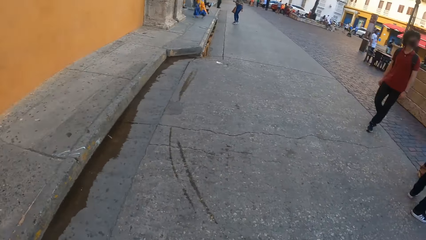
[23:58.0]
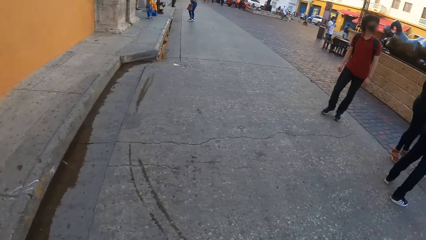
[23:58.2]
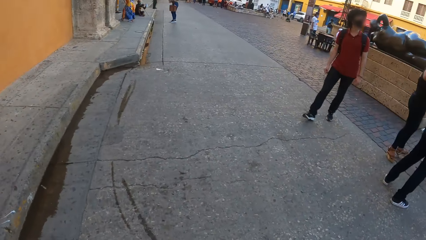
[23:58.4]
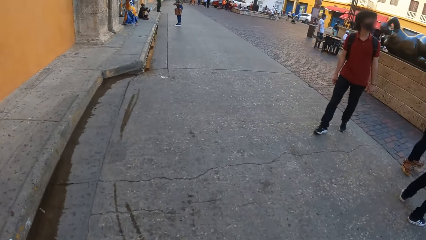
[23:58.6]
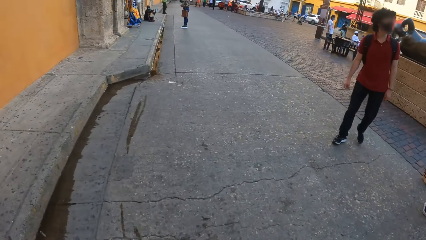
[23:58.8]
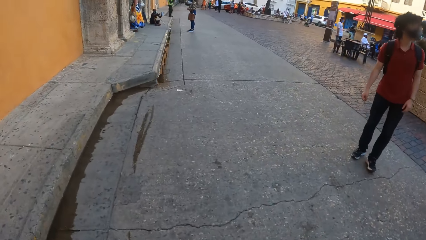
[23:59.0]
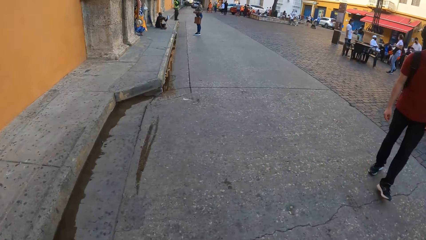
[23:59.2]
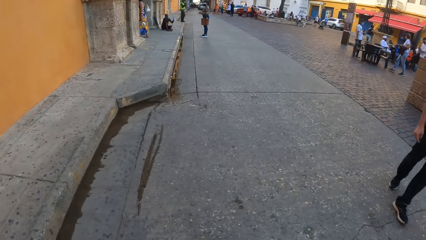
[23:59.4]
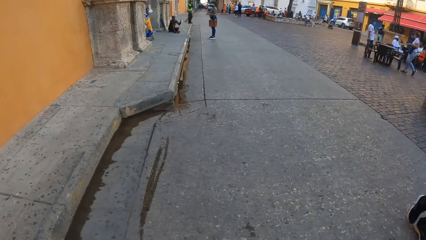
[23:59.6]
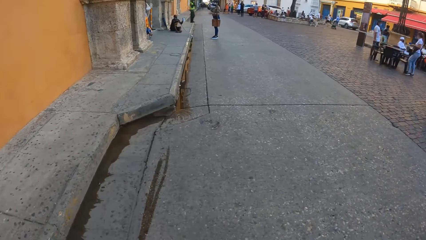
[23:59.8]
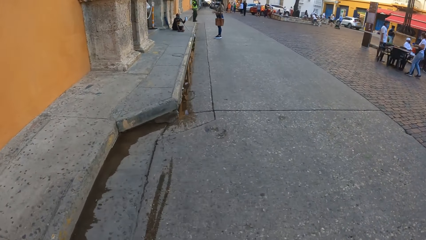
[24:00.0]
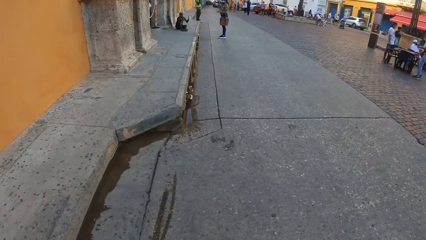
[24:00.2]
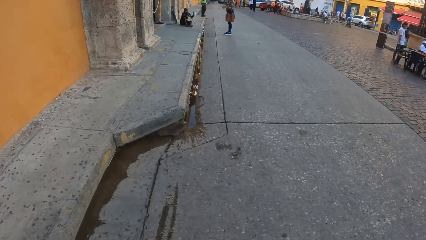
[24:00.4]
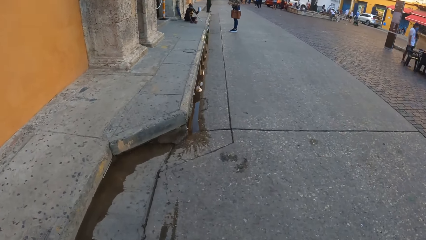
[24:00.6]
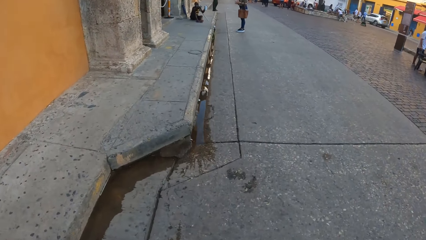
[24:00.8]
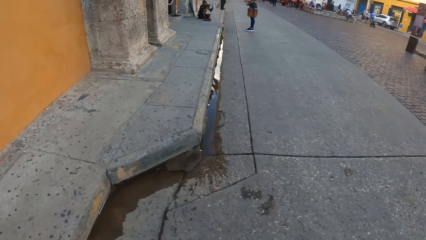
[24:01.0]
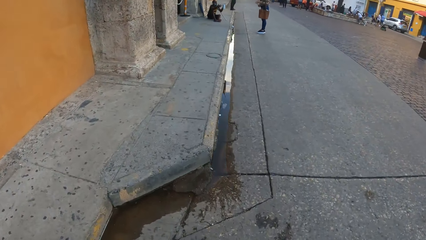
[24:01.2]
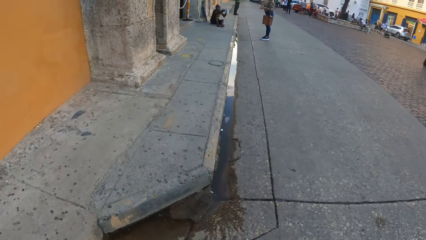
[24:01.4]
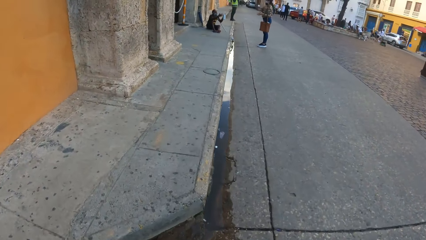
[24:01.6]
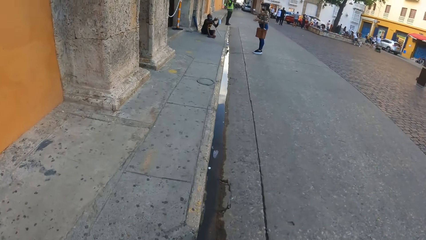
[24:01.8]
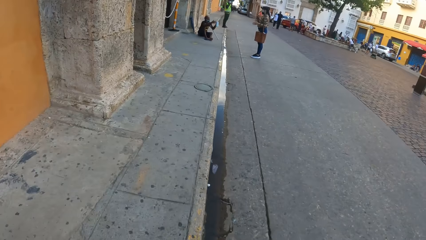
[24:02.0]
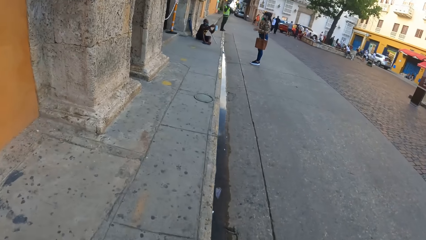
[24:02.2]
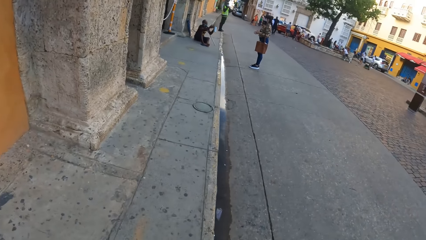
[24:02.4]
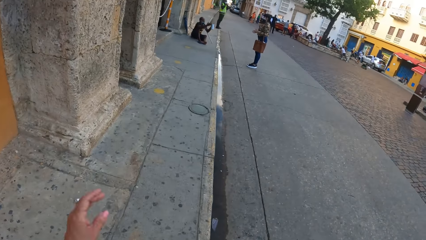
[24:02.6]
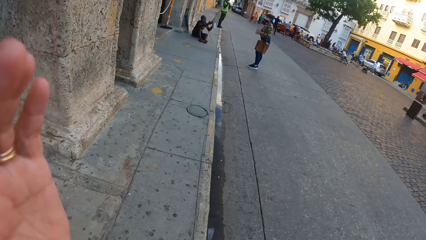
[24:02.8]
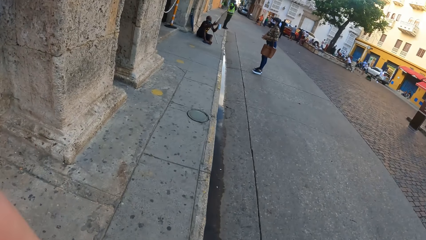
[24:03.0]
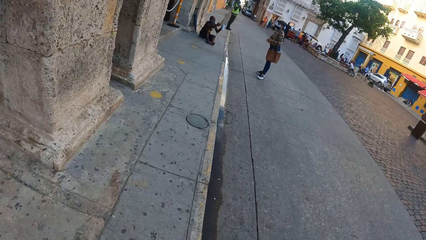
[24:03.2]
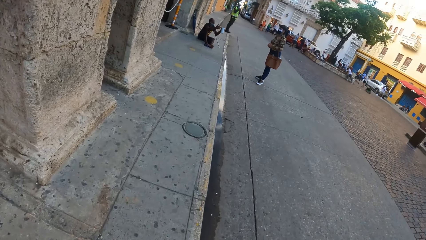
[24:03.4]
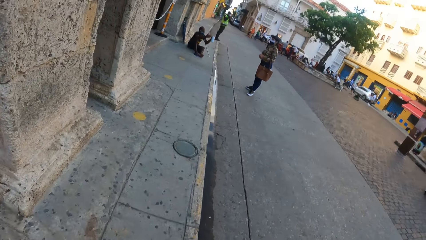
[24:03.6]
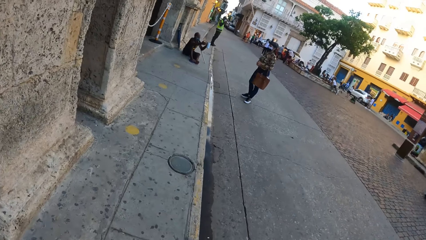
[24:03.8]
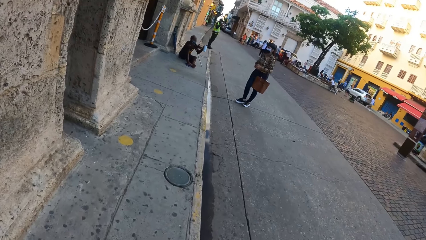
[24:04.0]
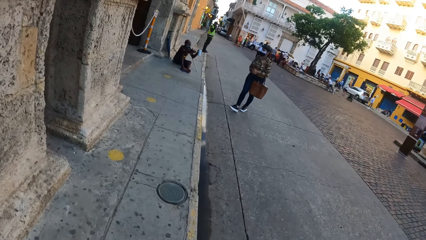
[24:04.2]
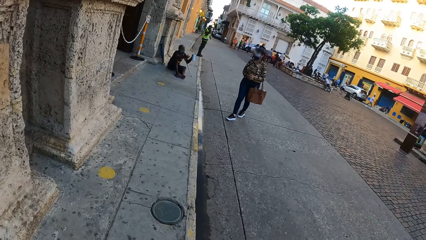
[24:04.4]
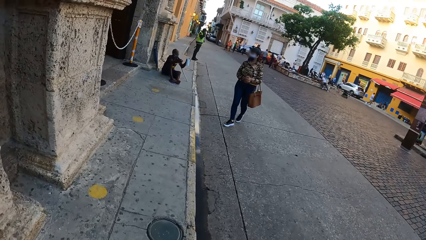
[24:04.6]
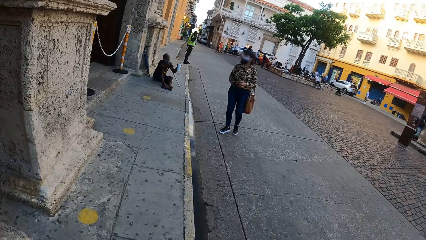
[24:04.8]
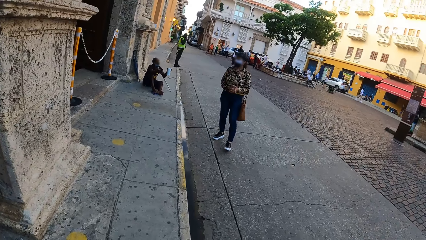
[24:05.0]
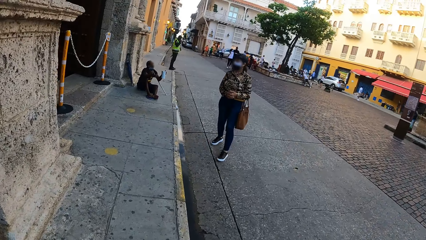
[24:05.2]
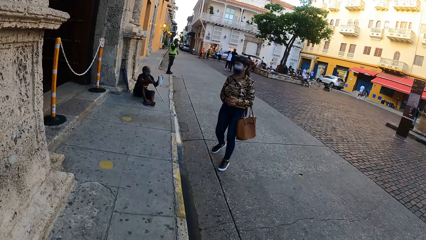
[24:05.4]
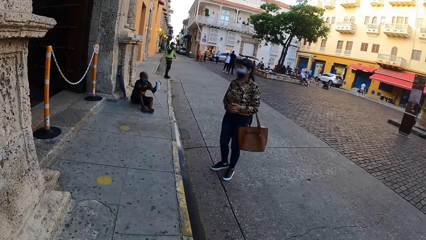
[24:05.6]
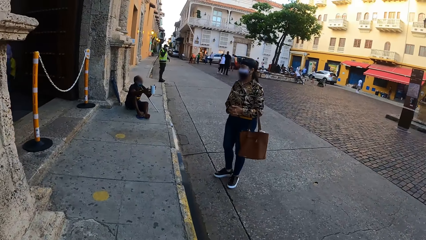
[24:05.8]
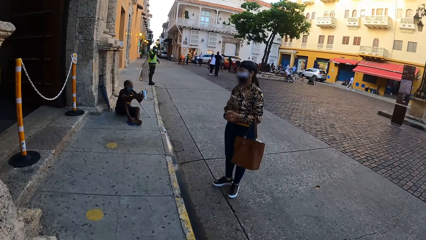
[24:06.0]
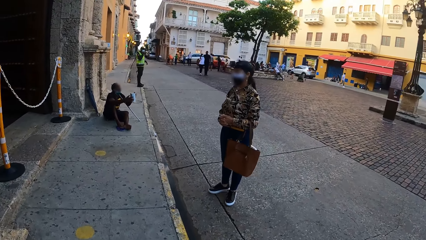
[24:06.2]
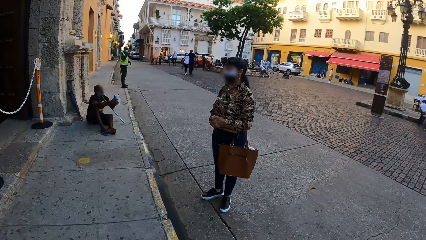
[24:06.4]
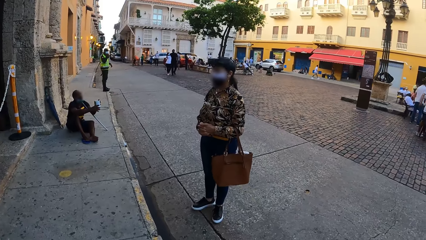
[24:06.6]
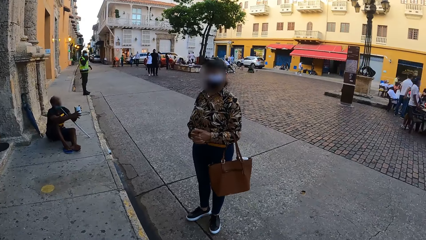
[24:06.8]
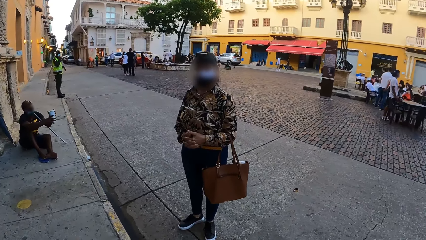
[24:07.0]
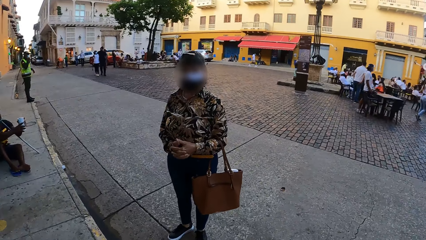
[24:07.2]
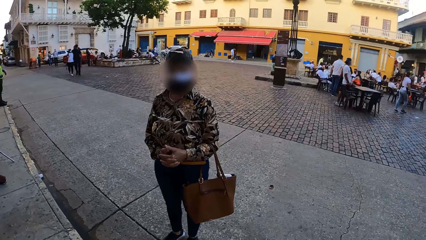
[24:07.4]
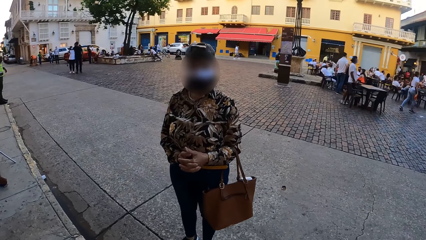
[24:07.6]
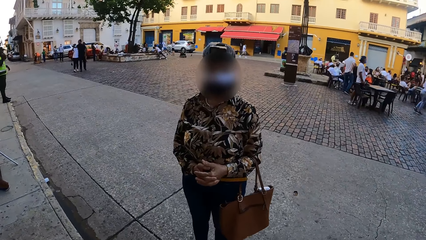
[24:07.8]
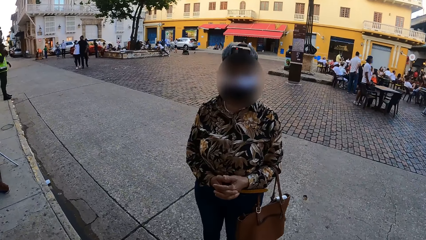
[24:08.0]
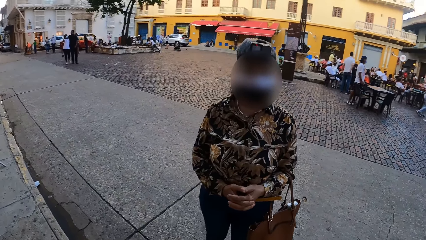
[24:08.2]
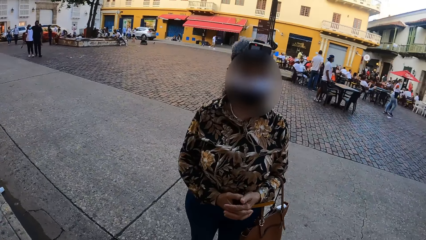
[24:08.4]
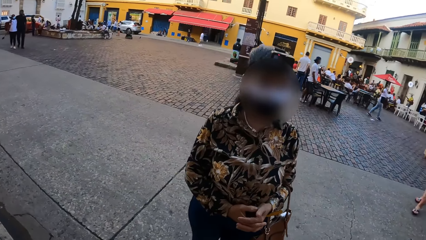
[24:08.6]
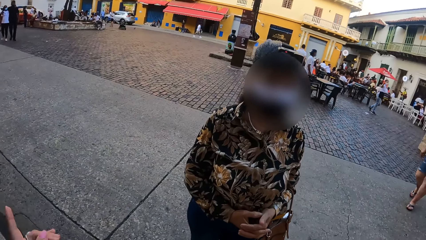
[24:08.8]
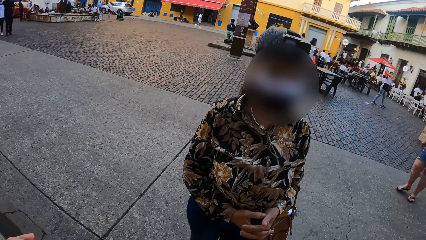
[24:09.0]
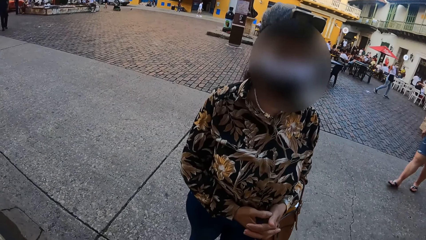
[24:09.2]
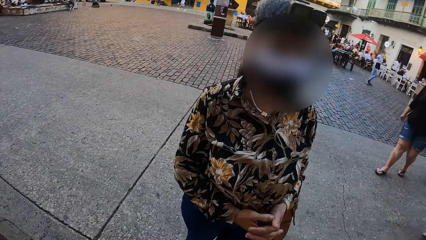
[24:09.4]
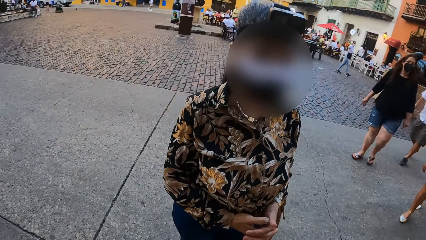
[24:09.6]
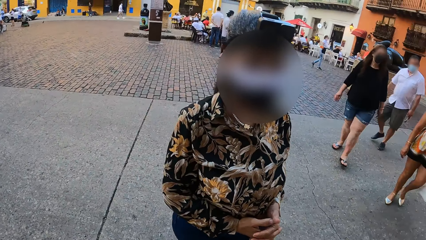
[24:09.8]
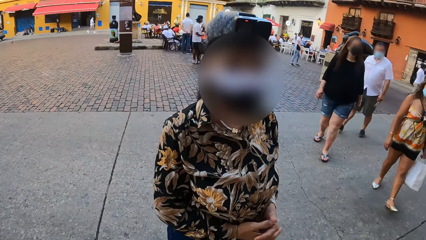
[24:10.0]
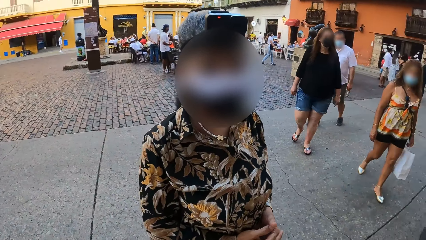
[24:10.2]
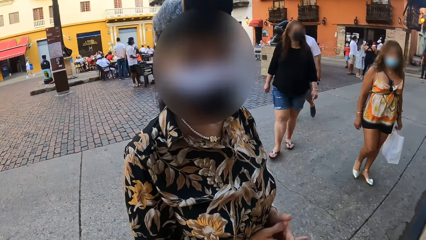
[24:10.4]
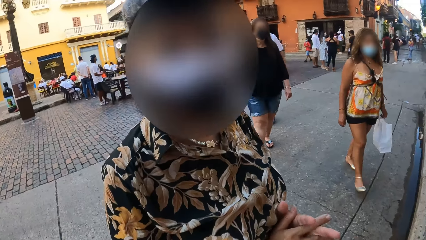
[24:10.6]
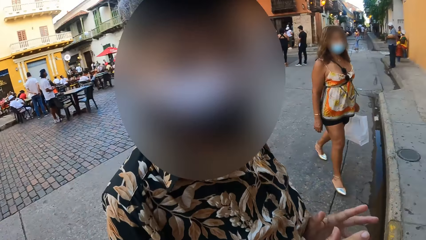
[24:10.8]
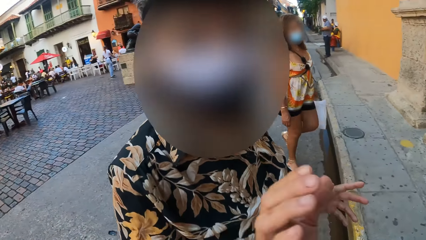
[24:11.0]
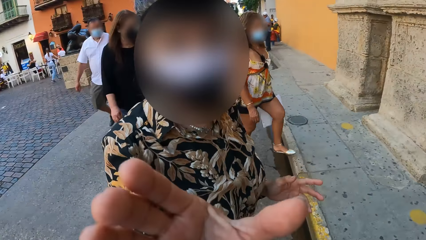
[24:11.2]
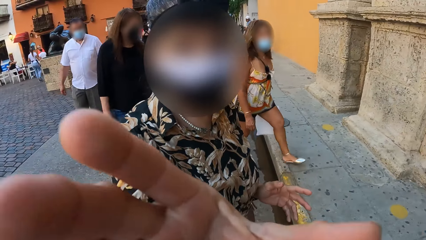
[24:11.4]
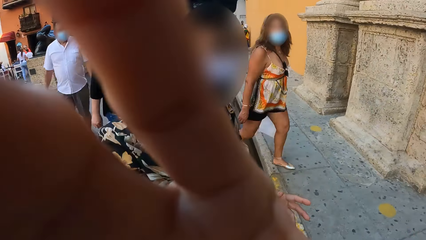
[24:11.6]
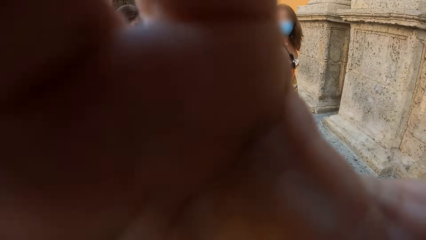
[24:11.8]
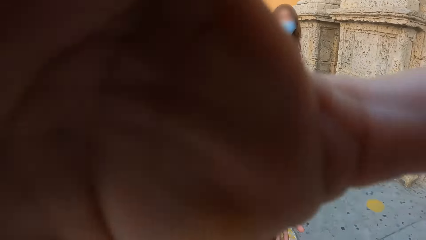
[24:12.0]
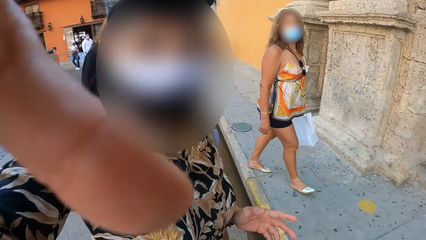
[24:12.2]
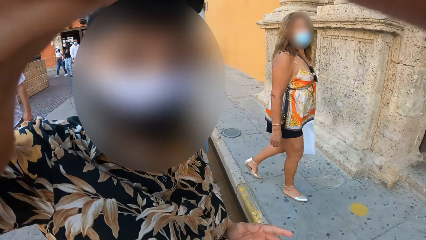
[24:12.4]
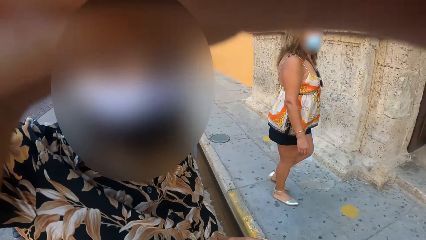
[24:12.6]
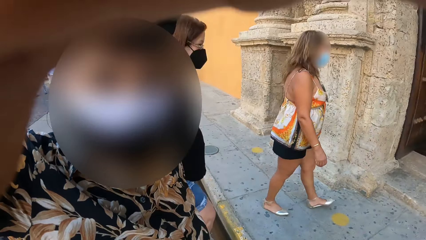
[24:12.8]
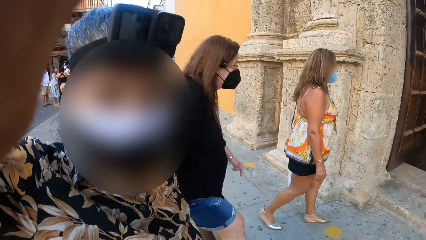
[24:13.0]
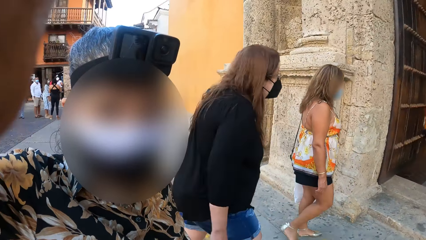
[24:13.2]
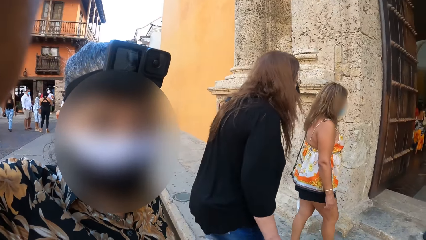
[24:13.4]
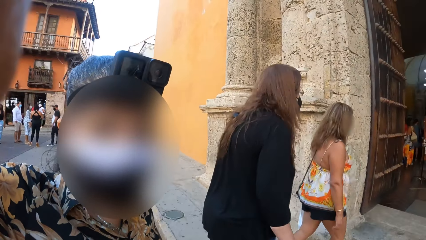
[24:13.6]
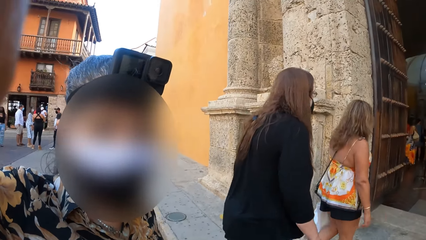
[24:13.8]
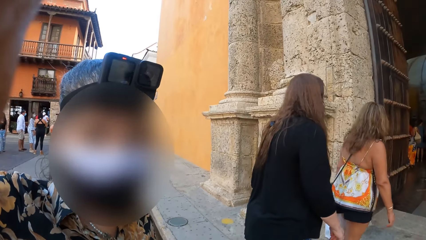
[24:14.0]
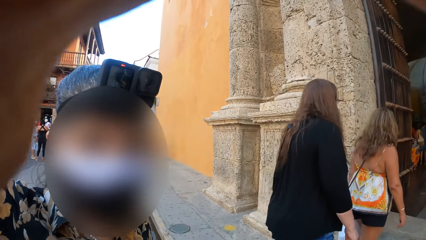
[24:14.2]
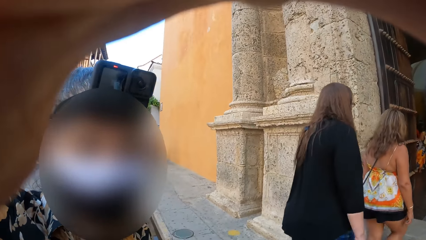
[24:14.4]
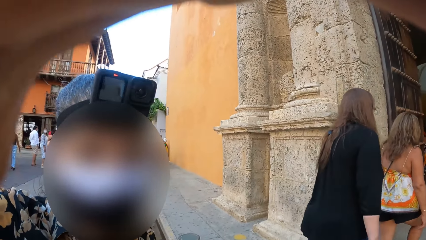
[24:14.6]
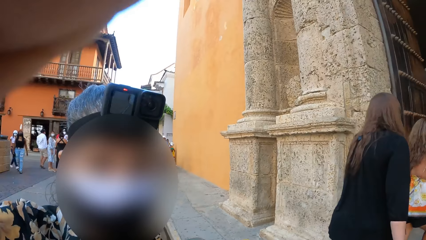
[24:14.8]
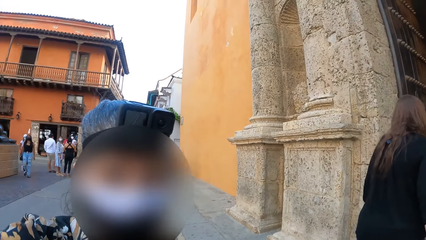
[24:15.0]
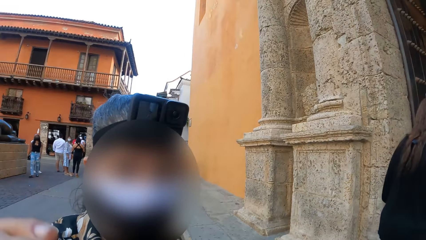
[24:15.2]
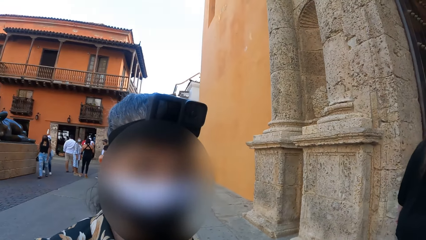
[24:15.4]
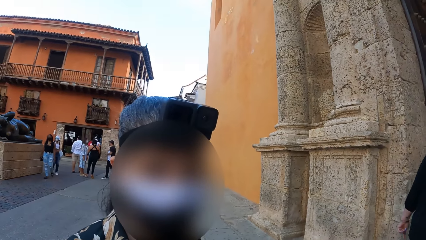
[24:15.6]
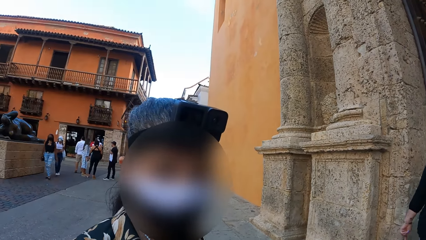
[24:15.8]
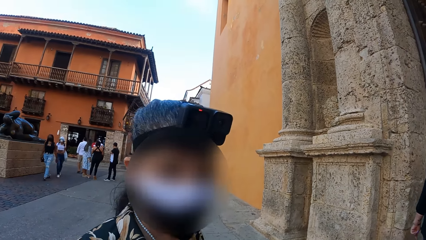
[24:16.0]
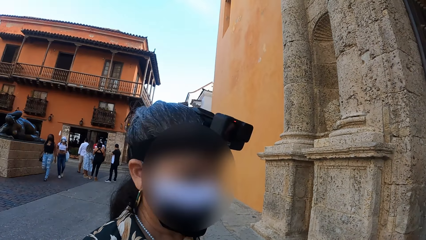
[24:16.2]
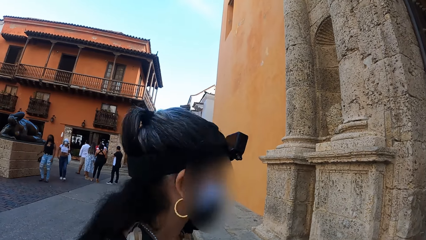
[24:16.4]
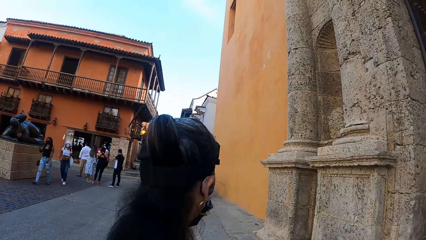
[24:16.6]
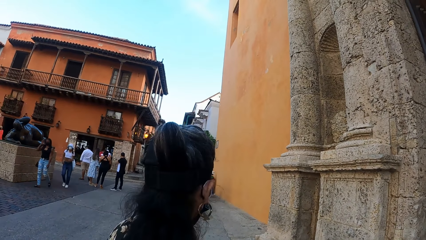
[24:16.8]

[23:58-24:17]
The camera wearer walks on the road. A man walks on the road. The camera wearer steps on the pedestrian pavement. She raises her hand to something. She walks on the pavement. A lady stands on the road in front of another man. The other man sits on the pavement. The lady moves on the road. The lady stands on the road. The camera wearer moves towards the lady. She stands beside the lady. The lady reaches her hand to the camera wearer's face. The lady adjusts the camera wearer's camera. The lady touches something. Another lady and a third lady walk inside a building.
